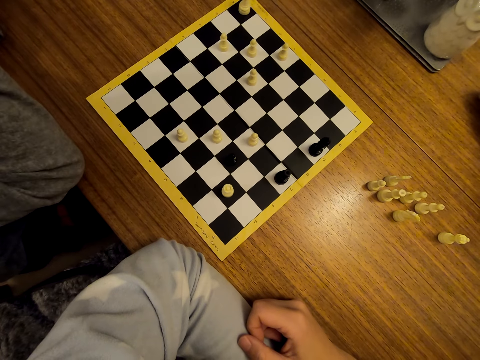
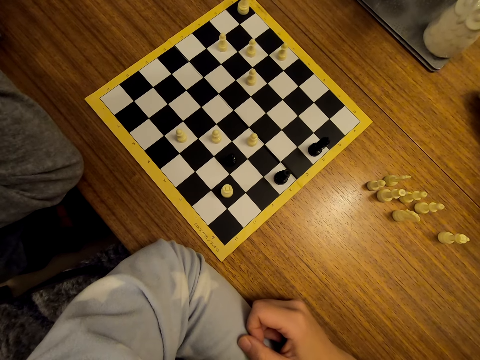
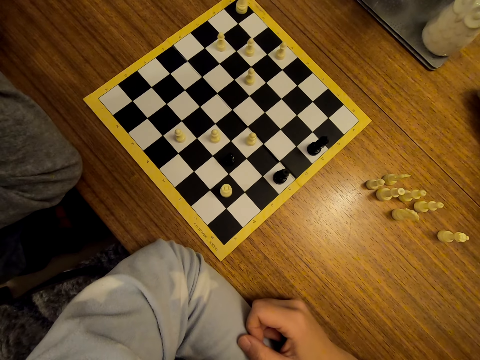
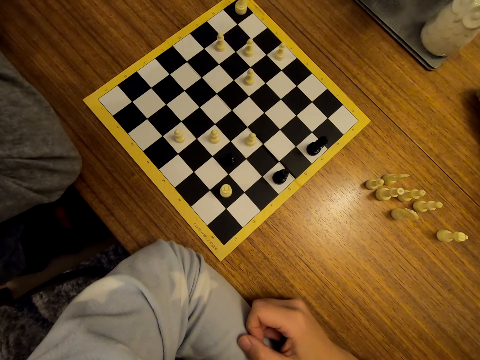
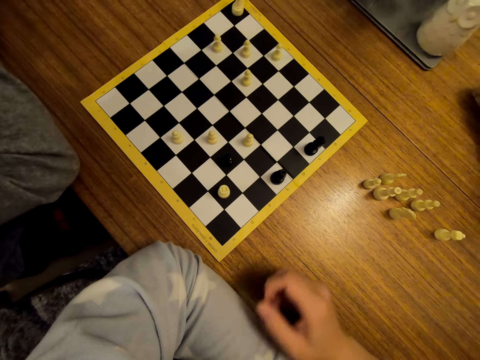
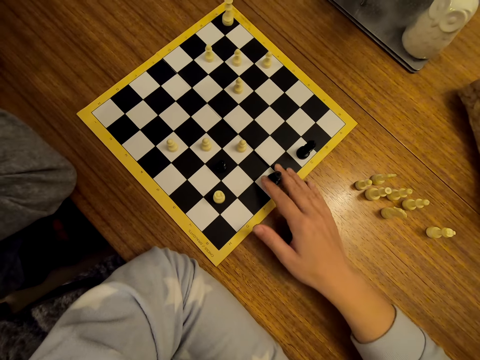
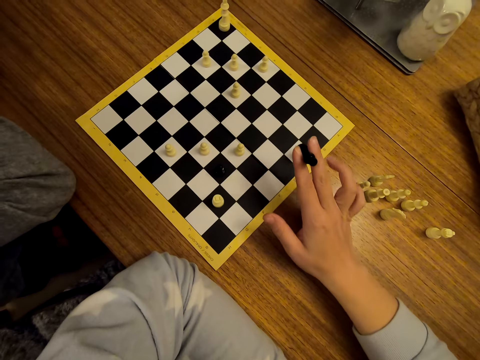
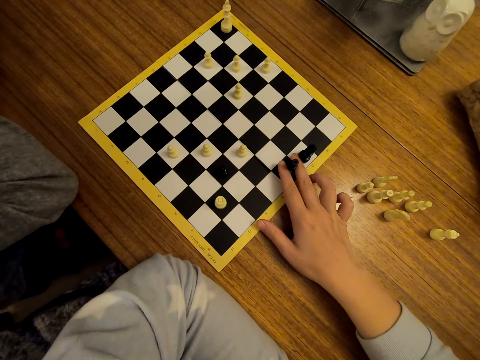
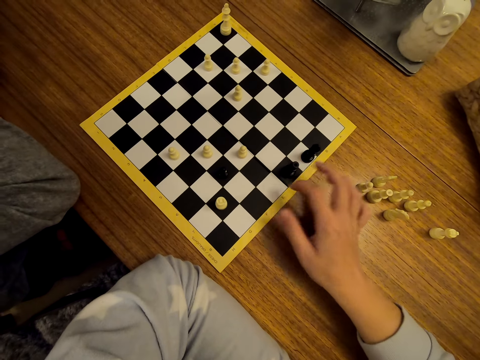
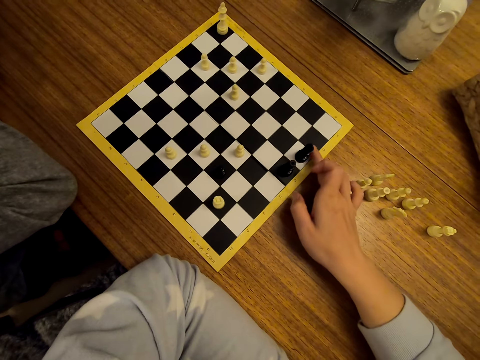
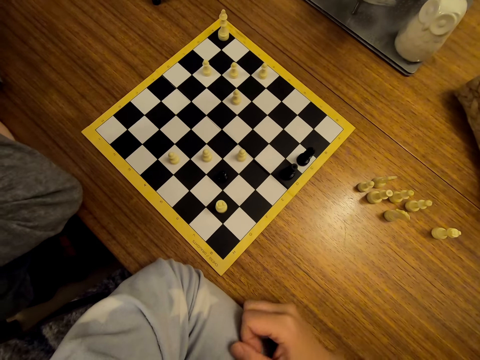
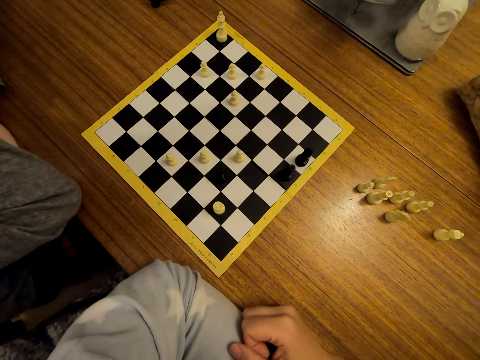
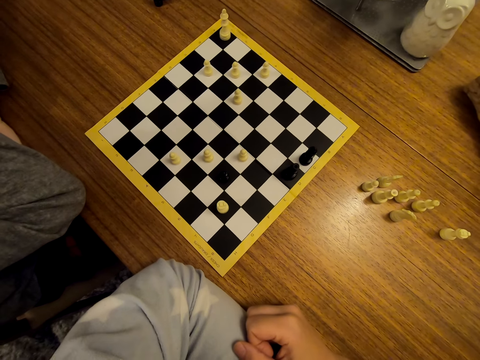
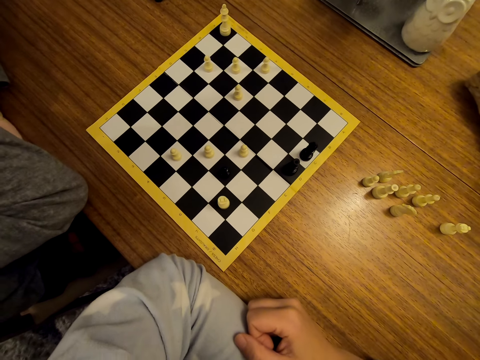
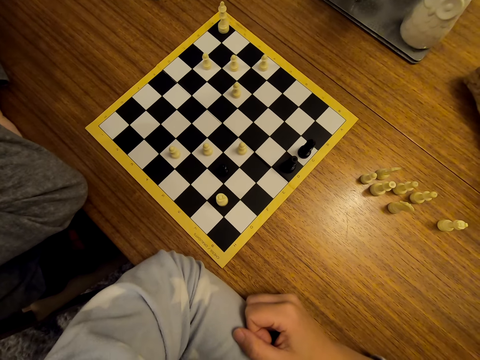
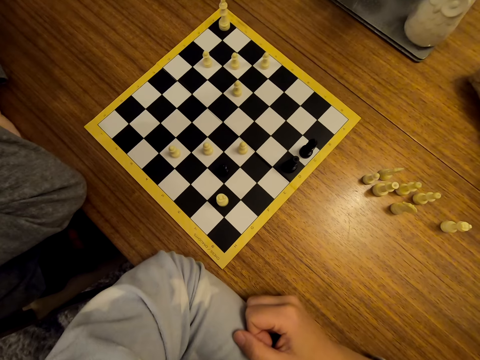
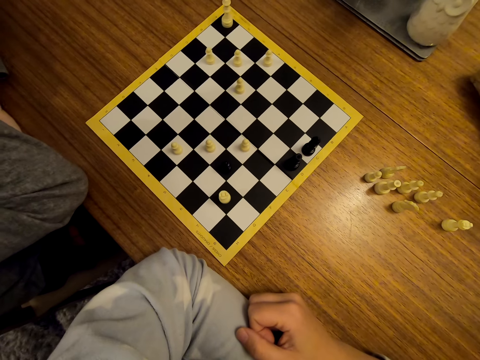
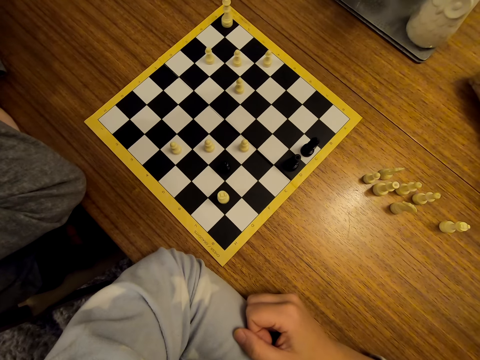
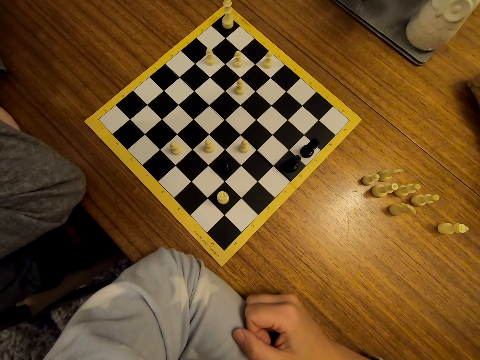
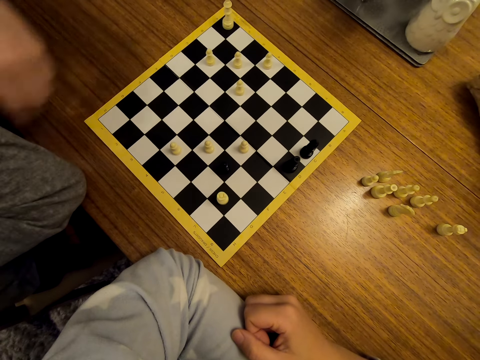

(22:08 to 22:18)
The camera wearer shifts a chess piece on the chess board. They stare at the chess on the table.

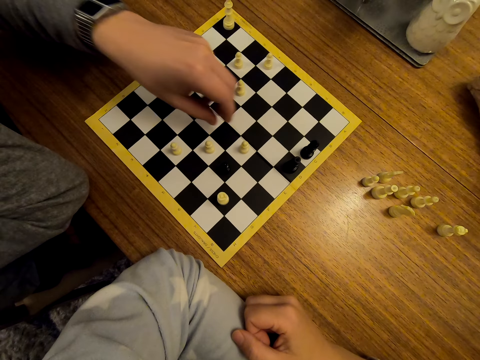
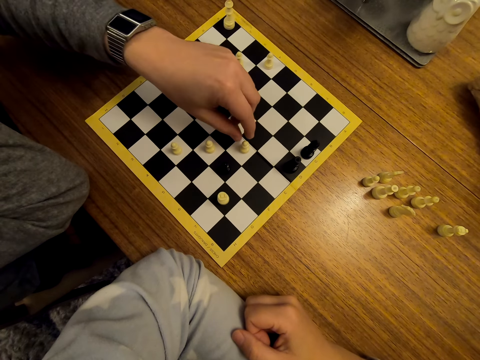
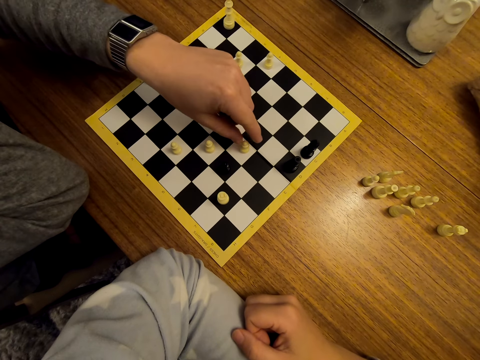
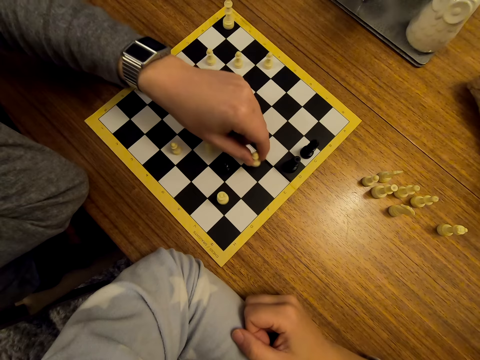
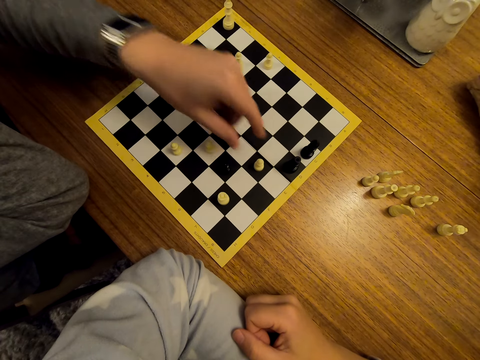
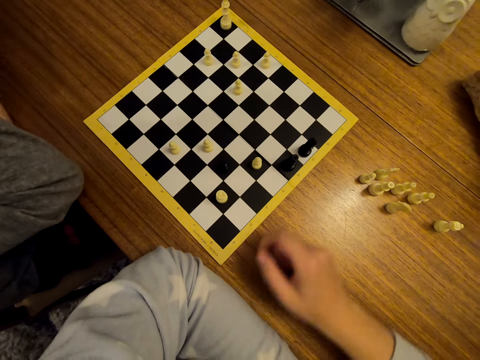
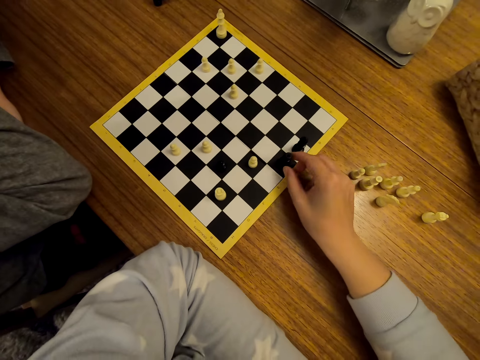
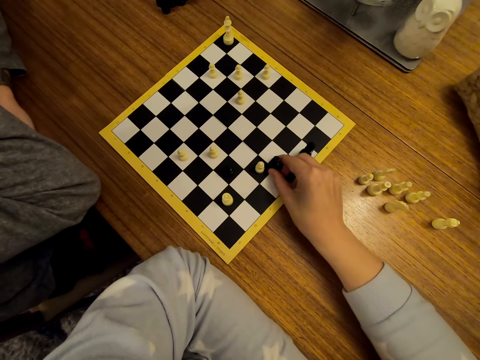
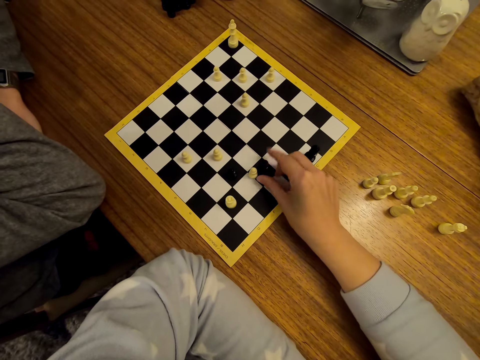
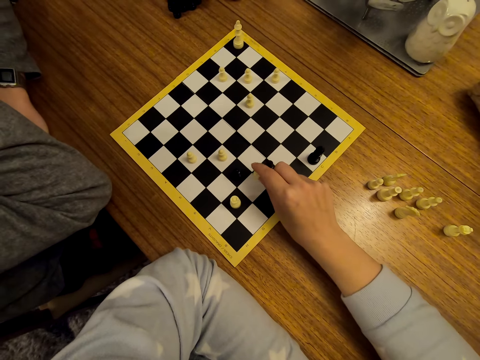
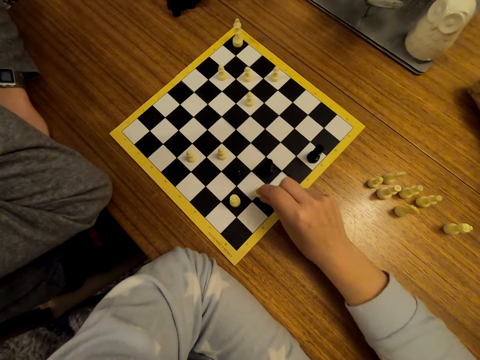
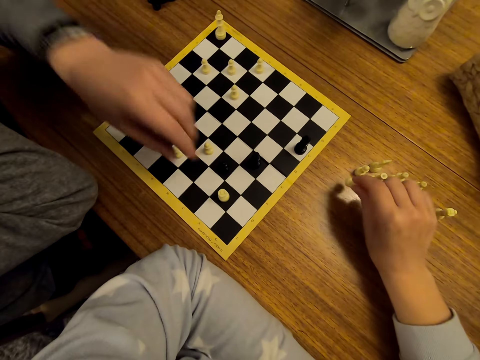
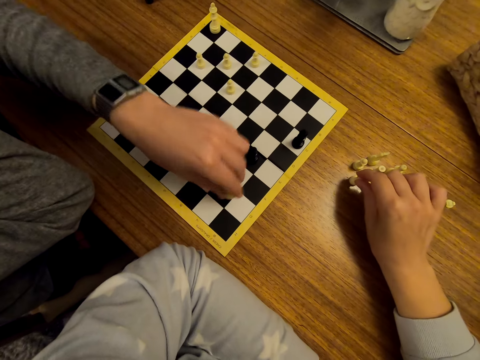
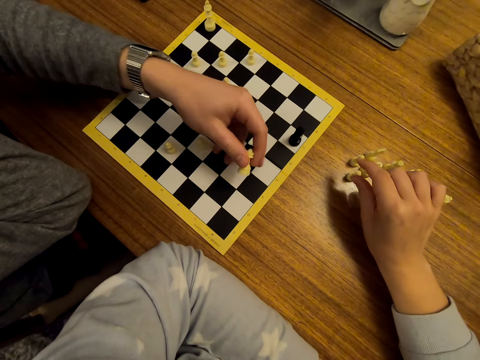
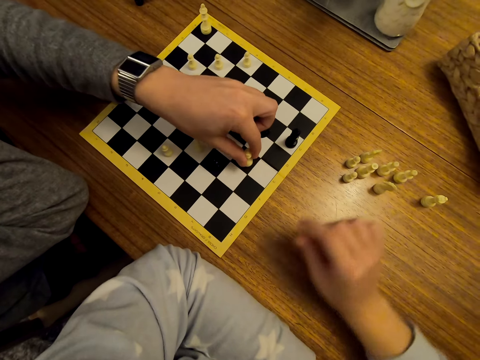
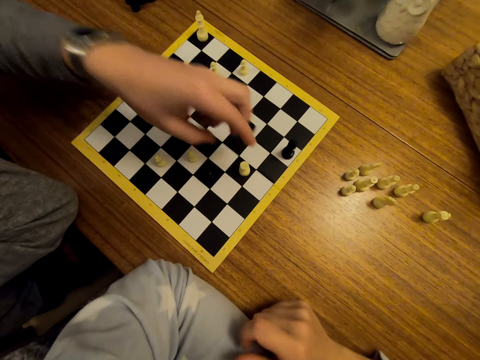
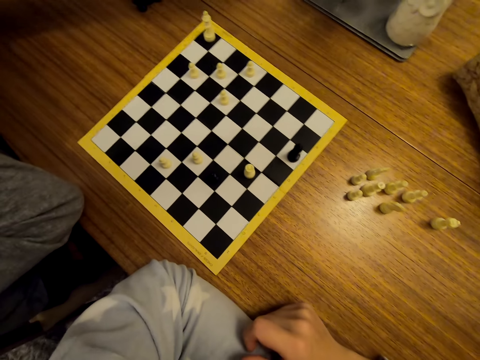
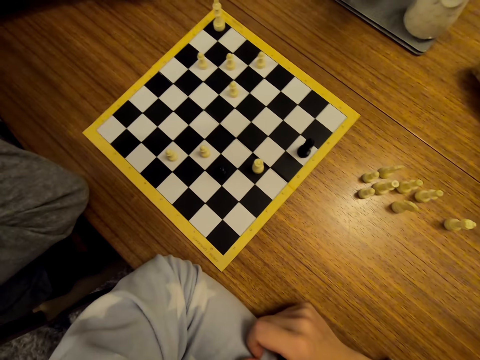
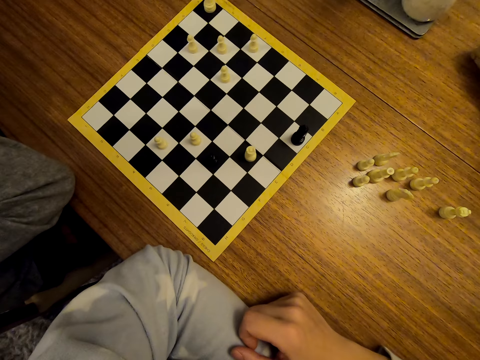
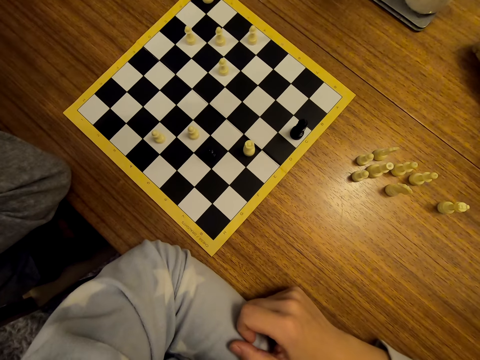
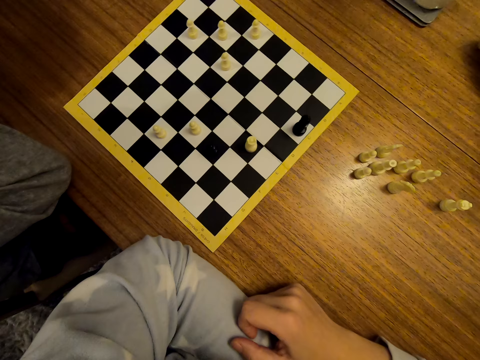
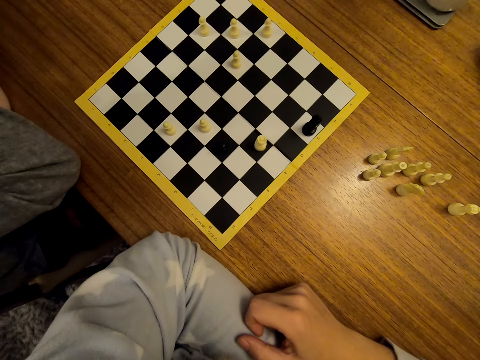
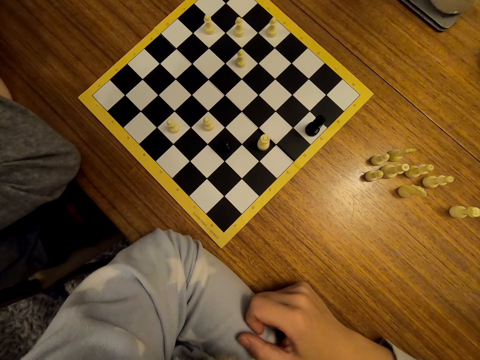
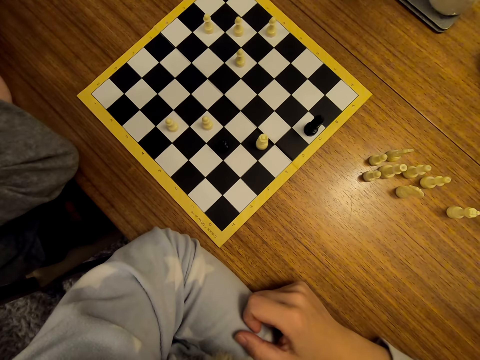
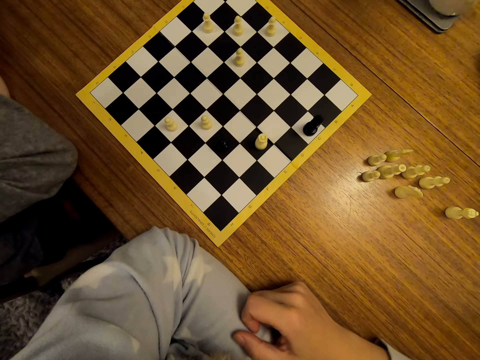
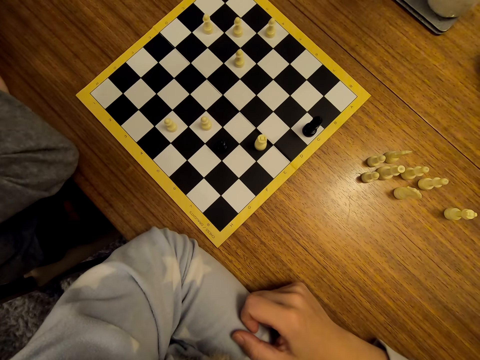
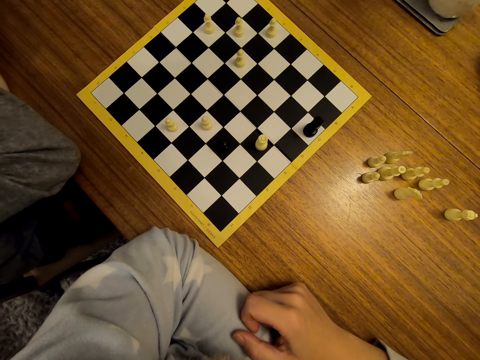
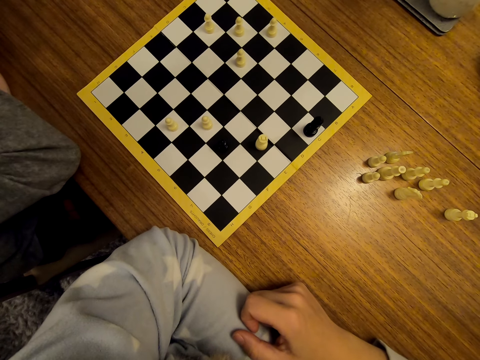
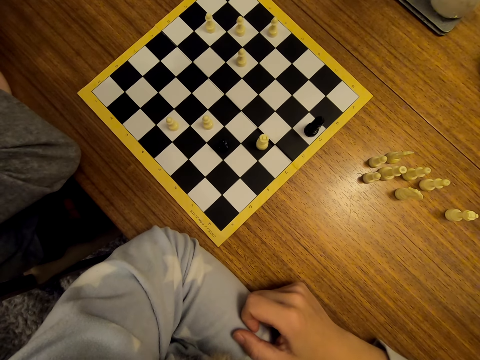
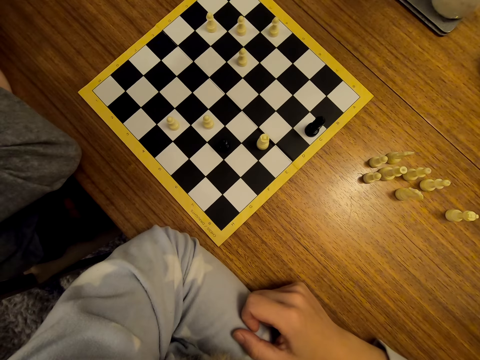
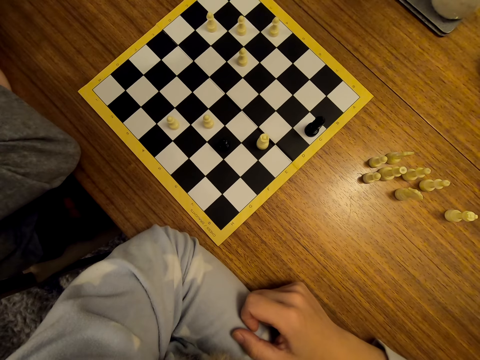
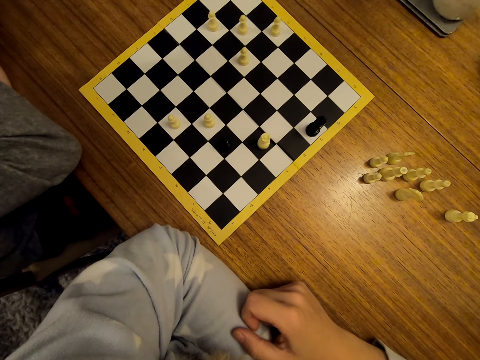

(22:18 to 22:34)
A man shifts a chess piece on the chess board. The man stares at the chess on the table. The camera wearer shifts a chess piece on the chess board. They pick a chess piece from the board and drop the piece on the table. The man shifts a chess piece on the chess board. The man picks a chess piece from the board. The camera wearer stares at the chess on the table. The man drops the chess on the table. The man stares at the chess on the table.
